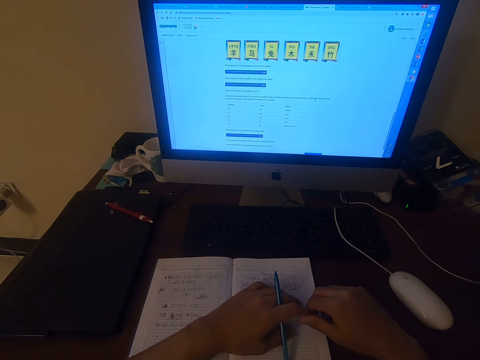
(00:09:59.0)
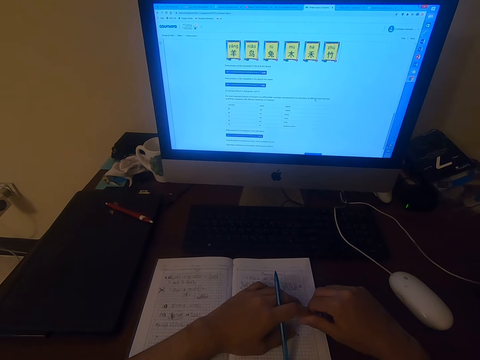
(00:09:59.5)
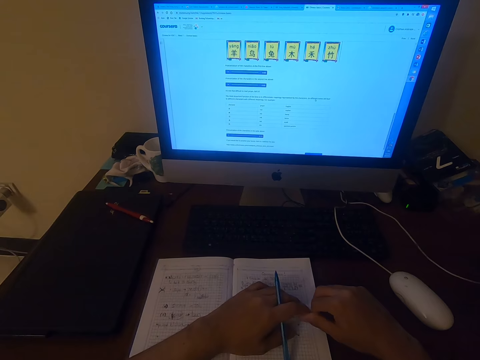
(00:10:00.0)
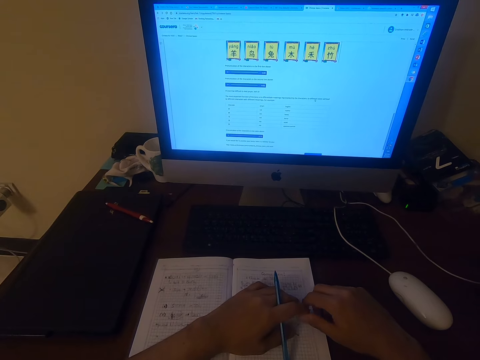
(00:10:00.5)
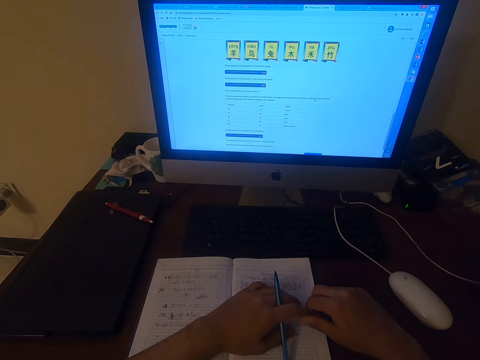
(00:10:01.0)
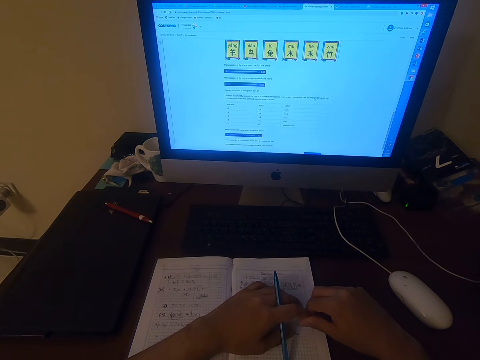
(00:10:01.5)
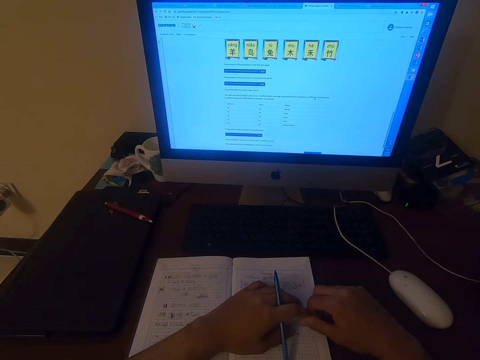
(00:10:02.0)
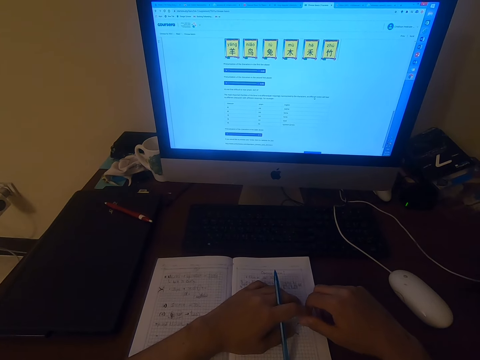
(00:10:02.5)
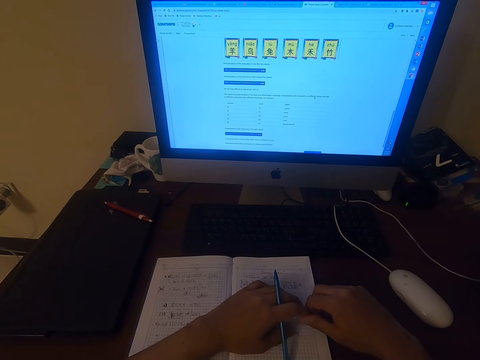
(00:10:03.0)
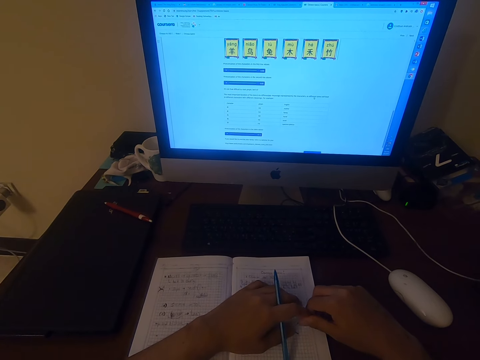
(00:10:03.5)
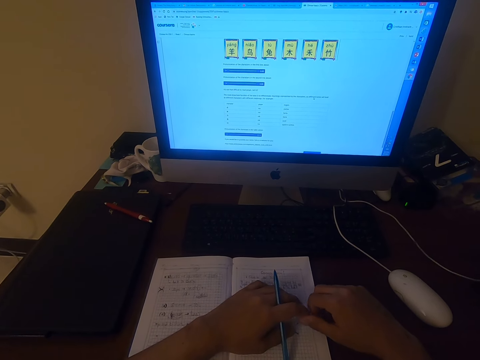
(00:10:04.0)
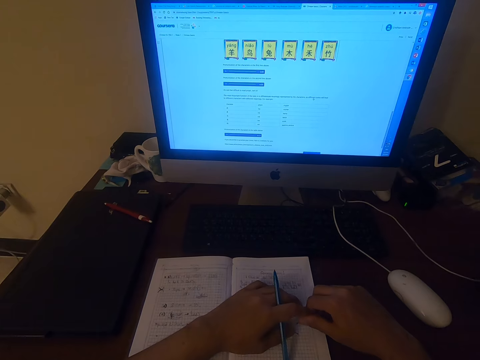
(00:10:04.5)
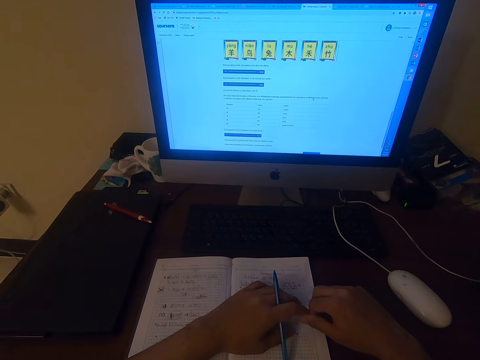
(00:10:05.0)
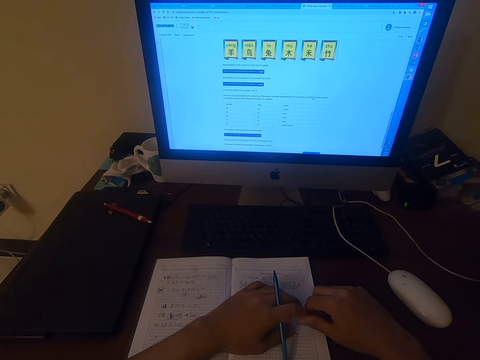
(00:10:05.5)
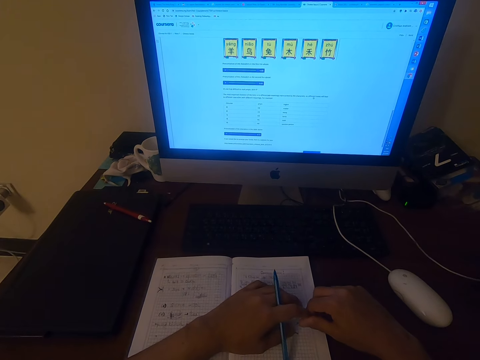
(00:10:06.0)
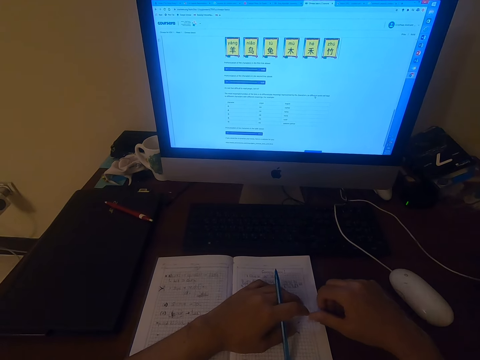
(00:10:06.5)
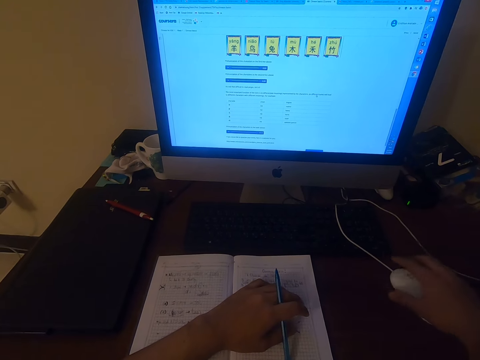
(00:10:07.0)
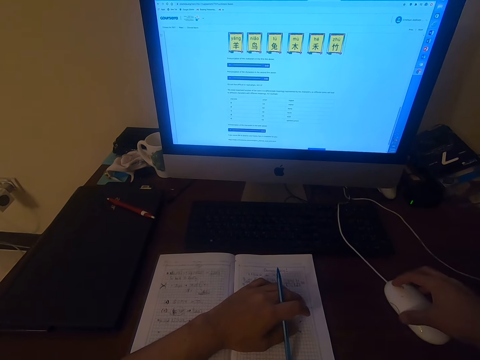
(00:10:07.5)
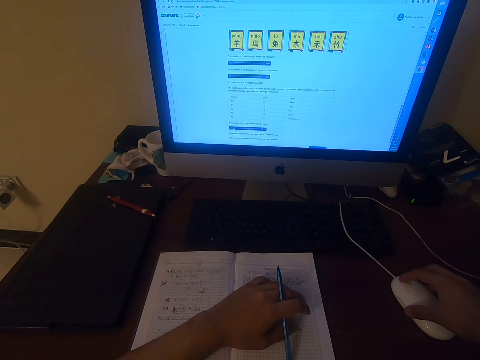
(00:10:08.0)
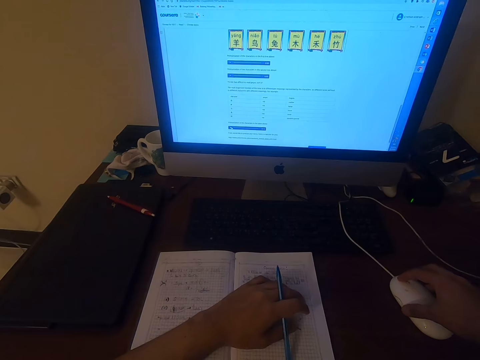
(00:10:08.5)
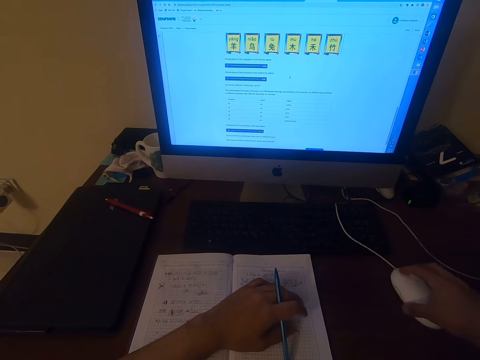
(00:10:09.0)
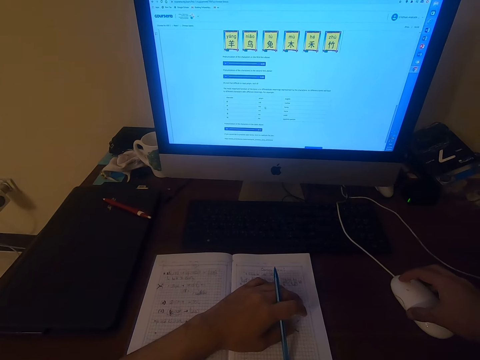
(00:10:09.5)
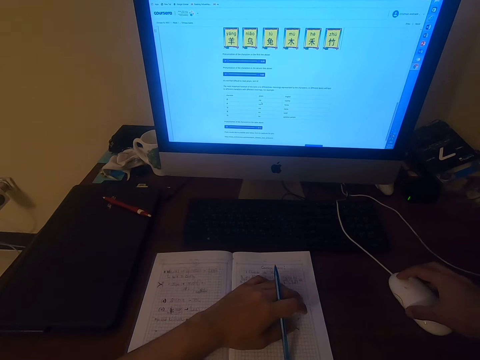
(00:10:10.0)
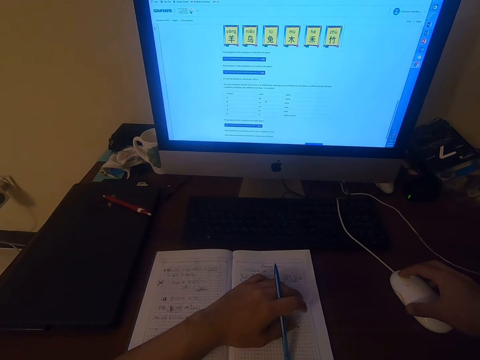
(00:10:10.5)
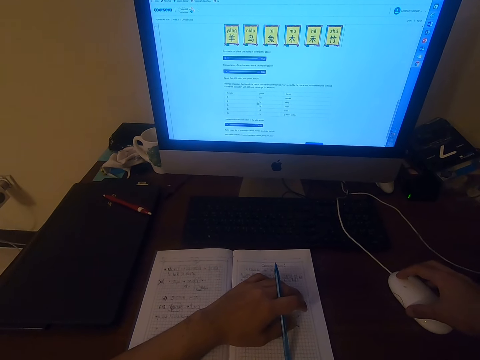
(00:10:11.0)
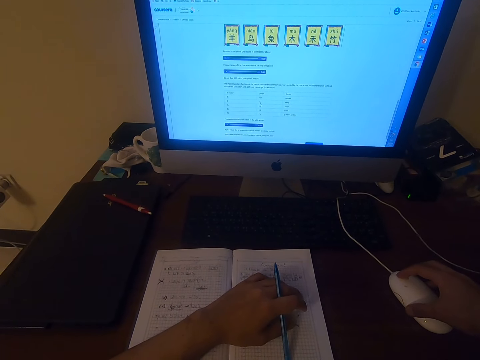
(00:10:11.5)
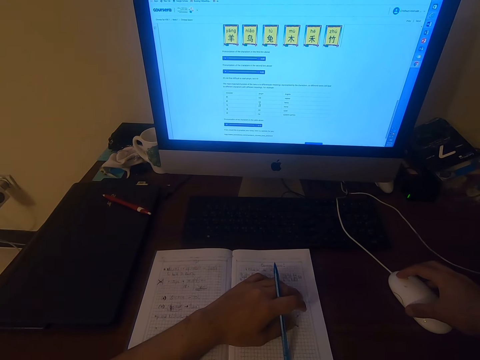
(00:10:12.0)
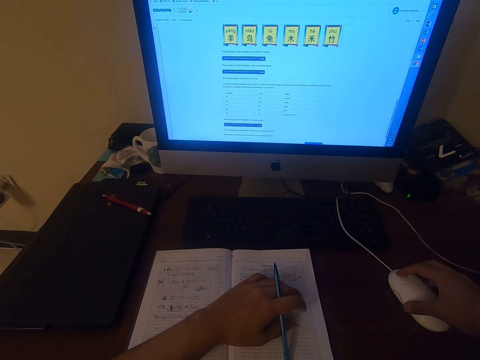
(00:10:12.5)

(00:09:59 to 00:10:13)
The camera wearer moves his fingers. He looks at the monitor. He operates the computer. He clicks the mouse.

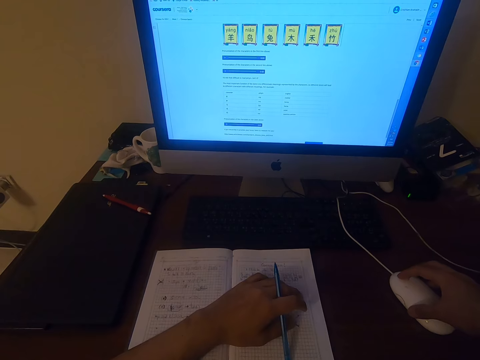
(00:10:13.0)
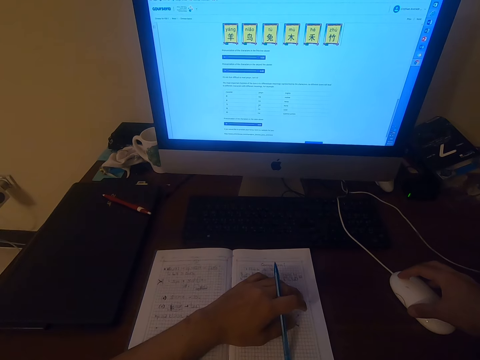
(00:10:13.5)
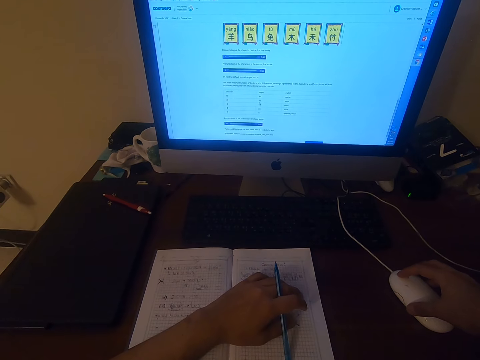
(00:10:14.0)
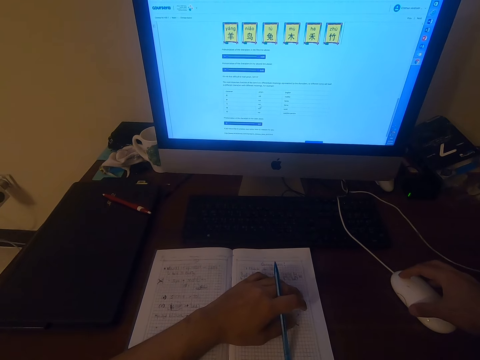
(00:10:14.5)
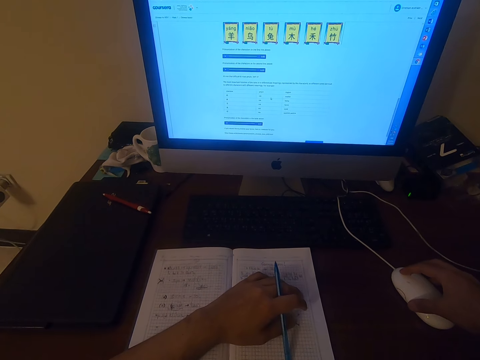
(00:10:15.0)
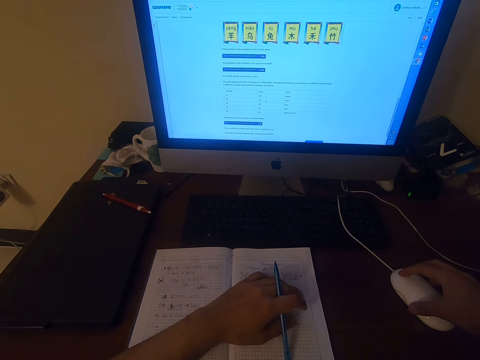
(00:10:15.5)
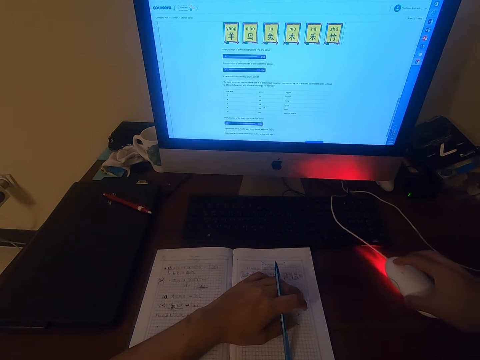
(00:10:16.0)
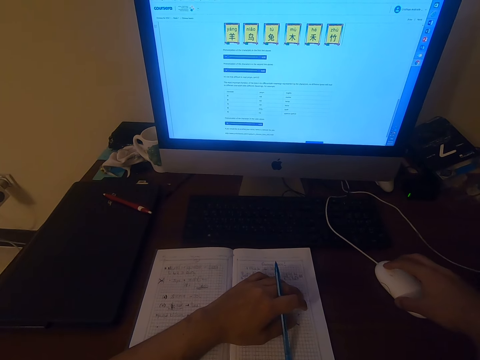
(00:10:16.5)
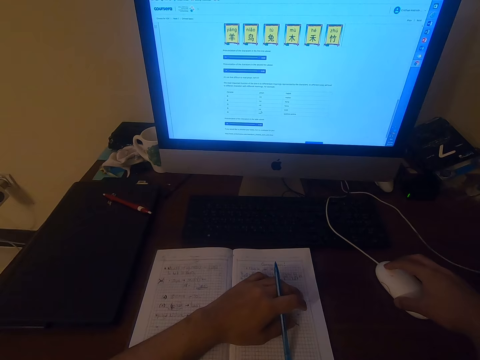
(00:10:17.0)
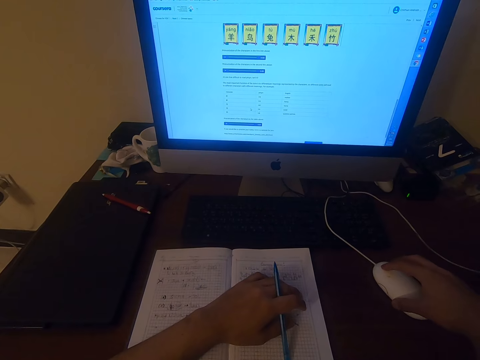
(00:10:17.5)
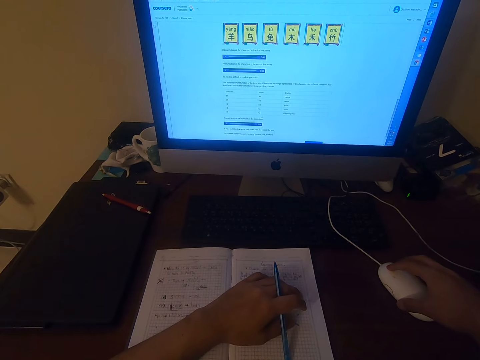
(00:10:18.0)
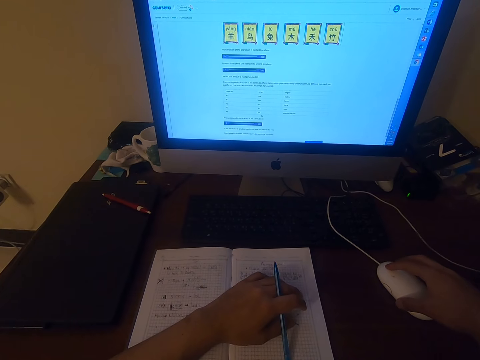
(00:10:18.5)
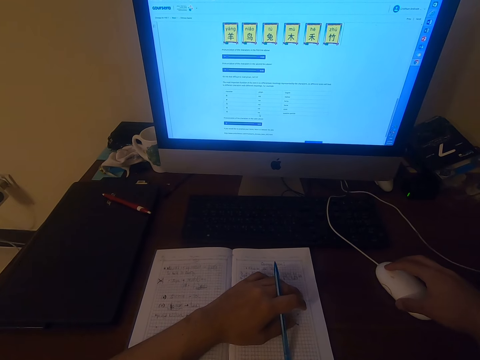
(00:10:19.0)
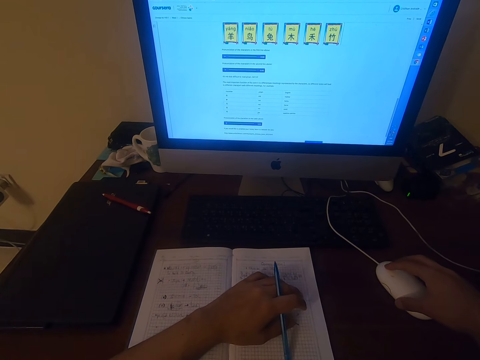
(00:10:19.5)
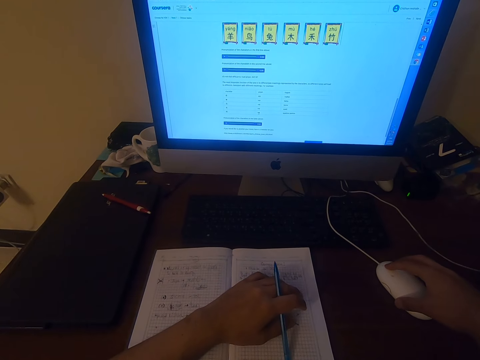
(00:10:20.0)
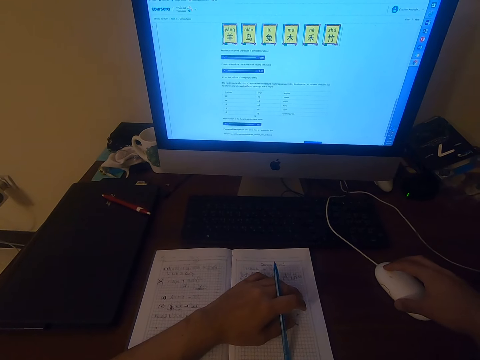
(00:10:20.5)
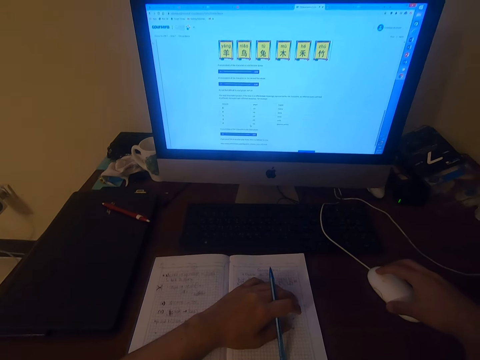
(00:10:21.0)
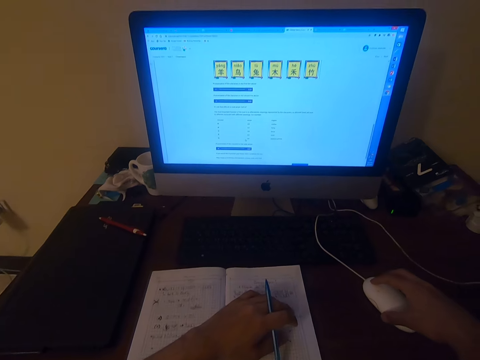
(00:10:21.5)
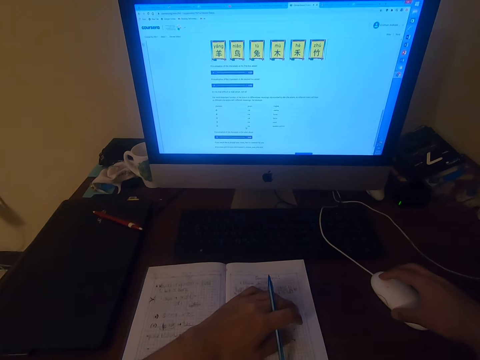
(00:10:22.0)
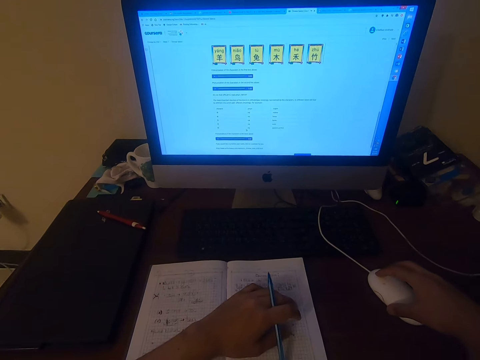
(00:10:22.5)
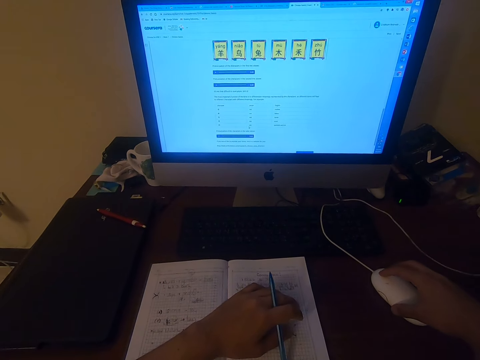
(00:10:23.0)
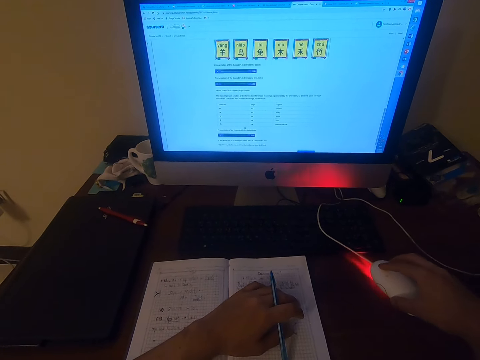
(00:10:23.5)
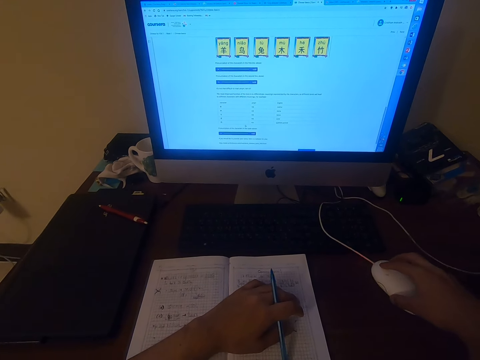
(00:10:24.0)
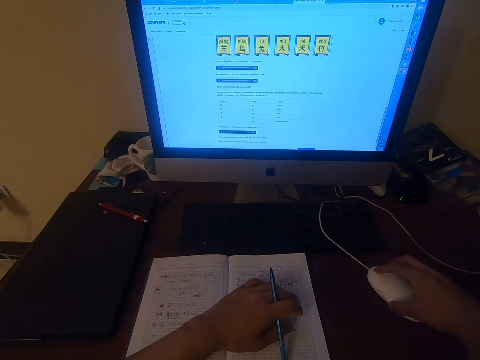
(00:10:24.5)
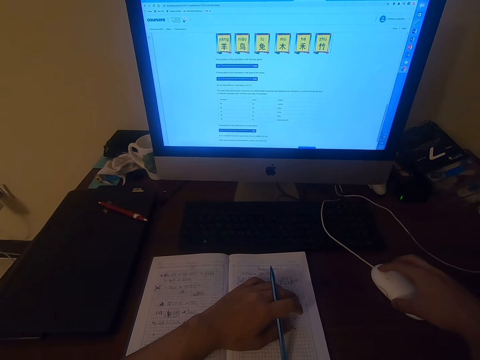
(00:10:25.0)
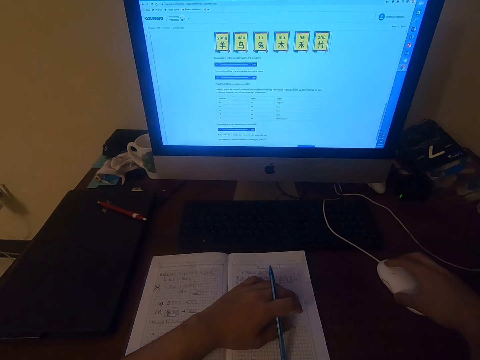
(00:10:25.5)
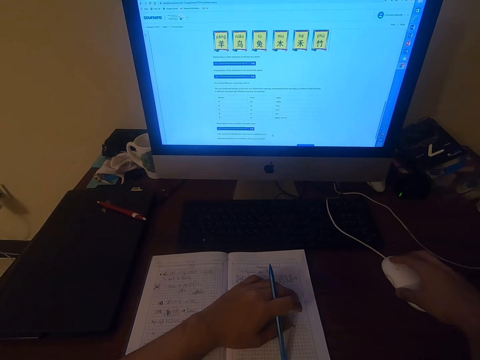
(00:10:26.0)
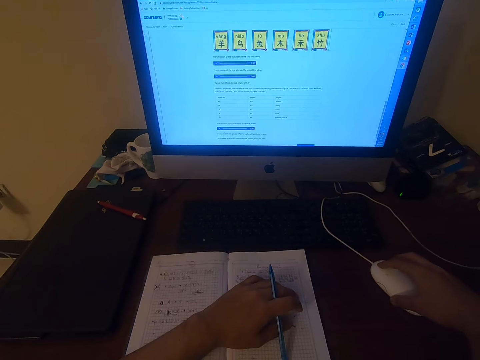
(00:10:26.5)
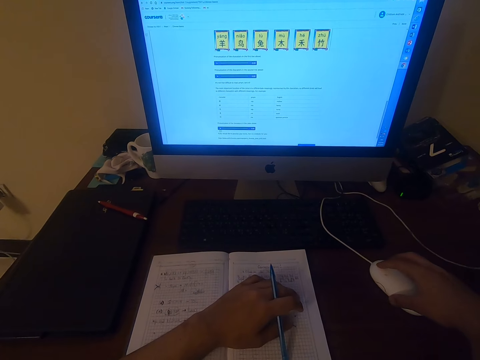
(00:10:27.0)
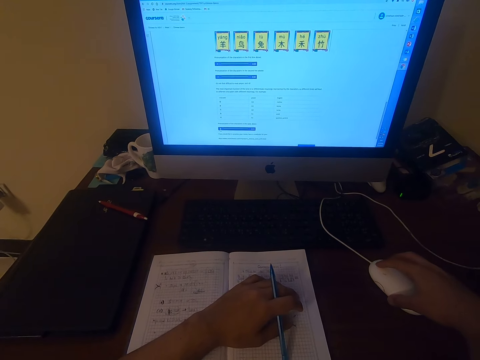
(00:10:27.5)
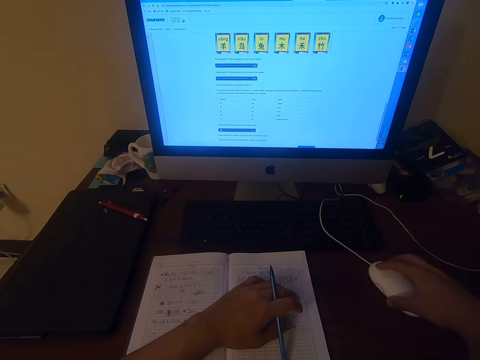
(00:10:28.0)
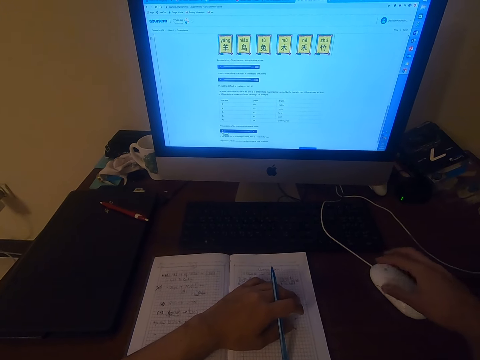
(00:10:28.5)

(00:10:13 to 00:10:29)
The camera wearer clicks the mouse. They click the mouse repeatedly.
